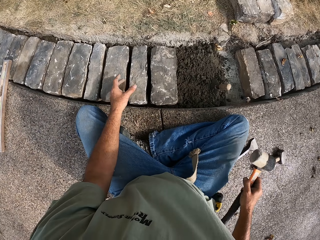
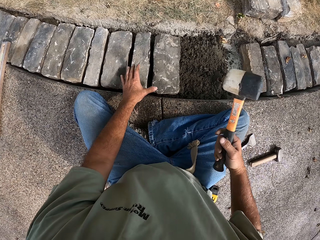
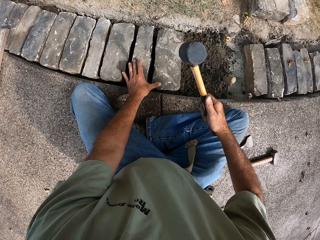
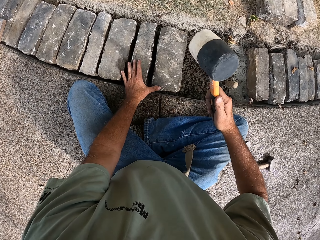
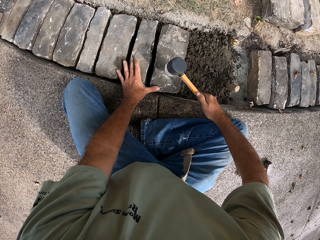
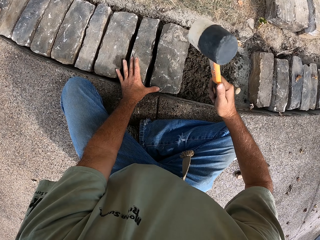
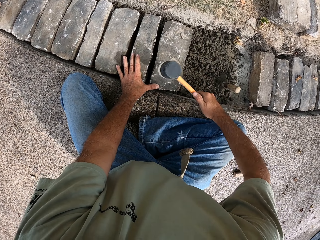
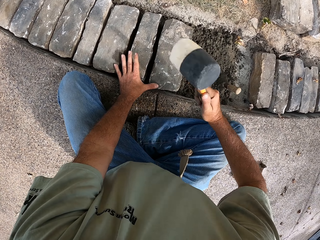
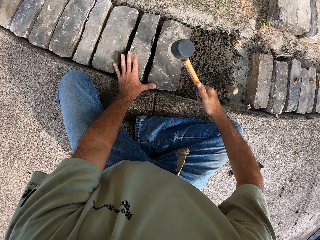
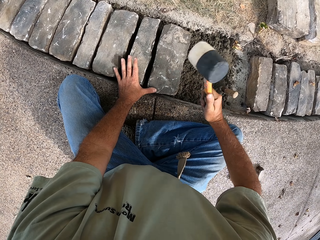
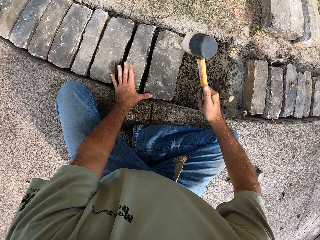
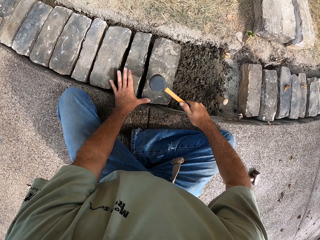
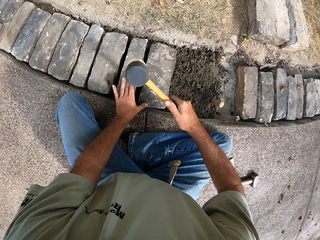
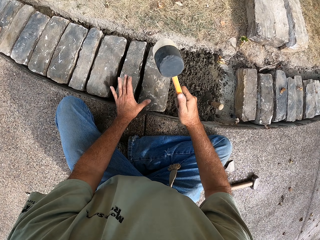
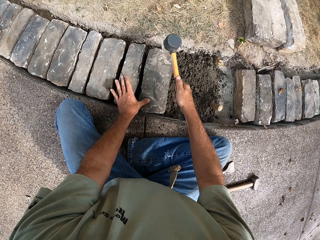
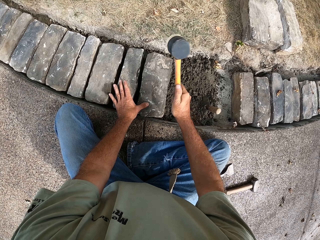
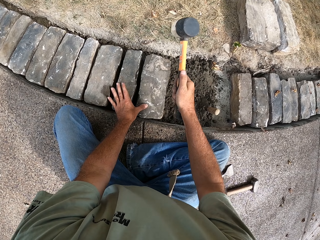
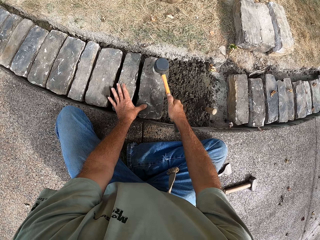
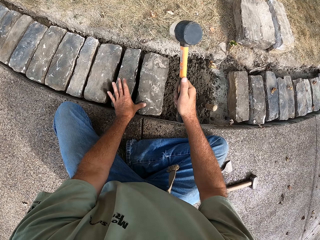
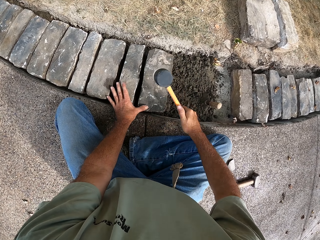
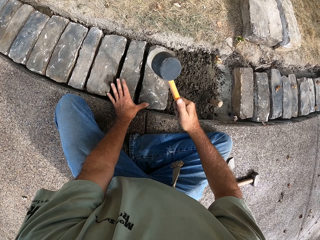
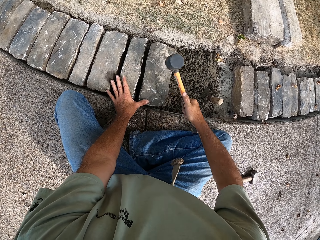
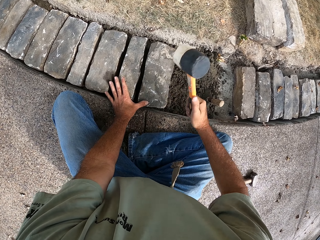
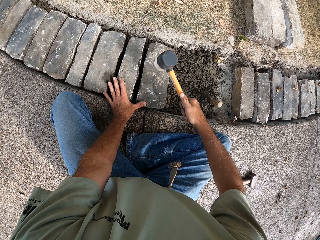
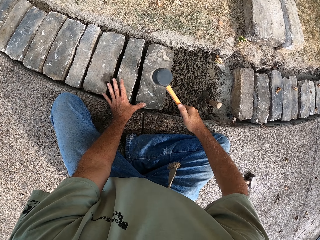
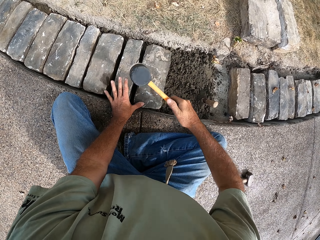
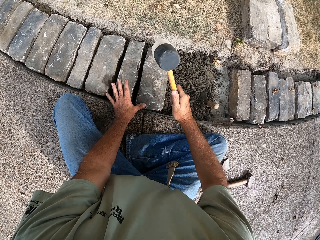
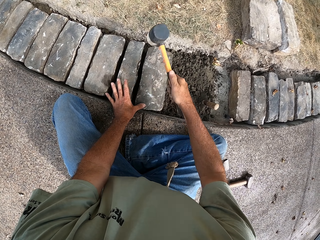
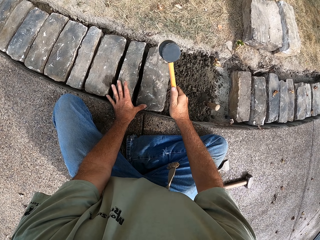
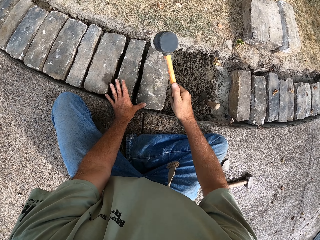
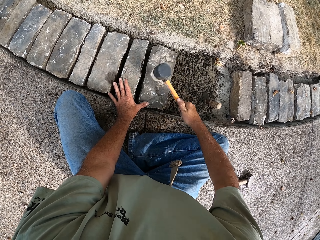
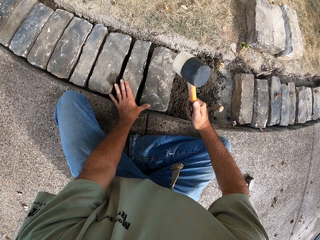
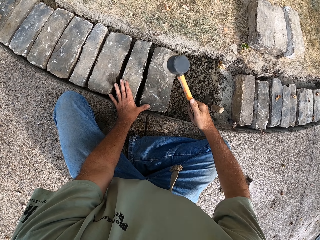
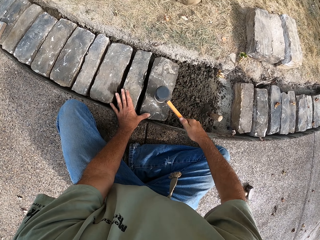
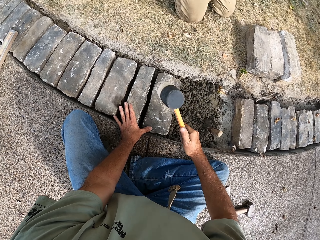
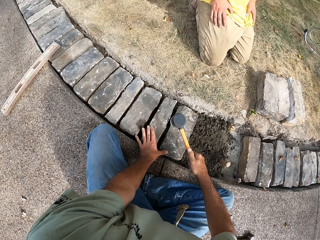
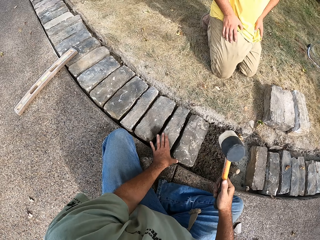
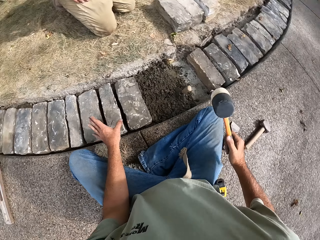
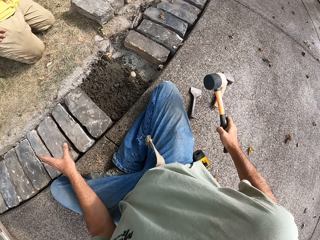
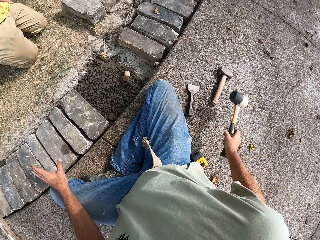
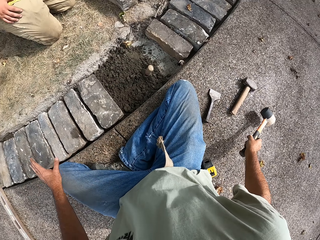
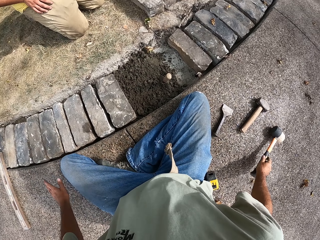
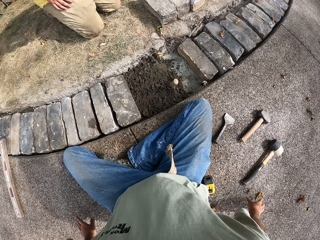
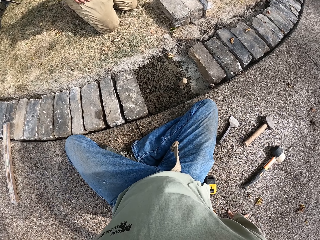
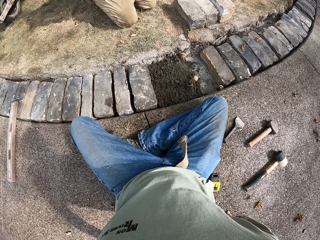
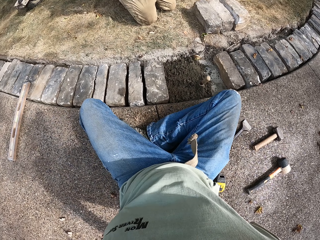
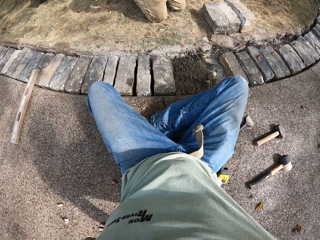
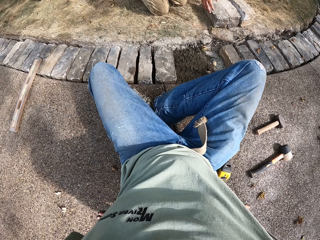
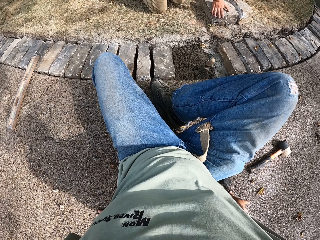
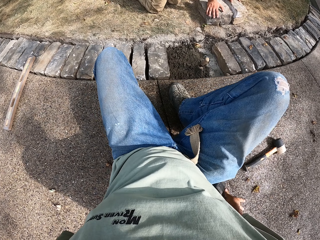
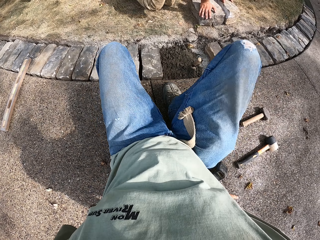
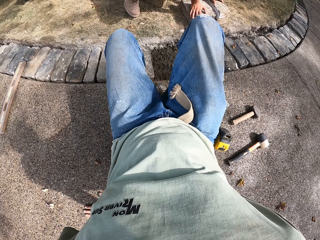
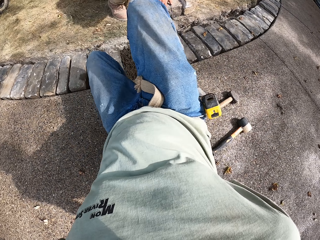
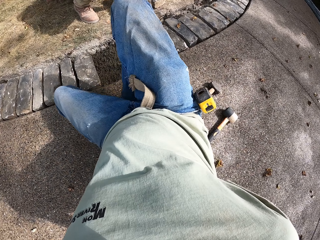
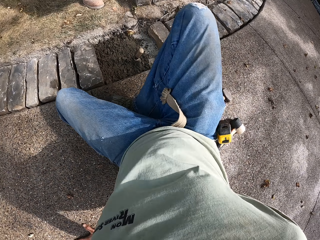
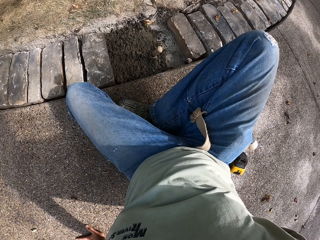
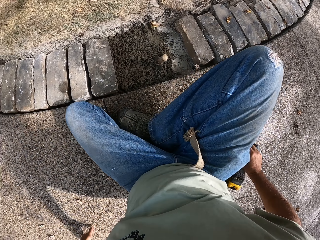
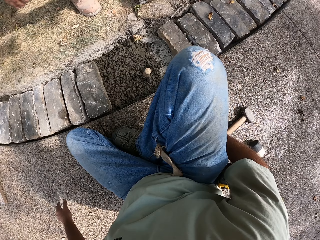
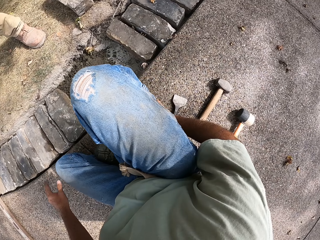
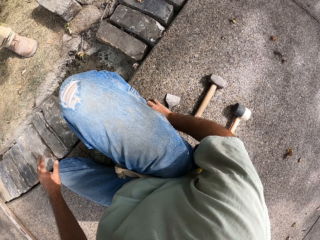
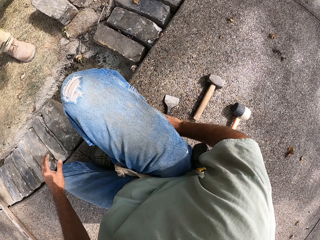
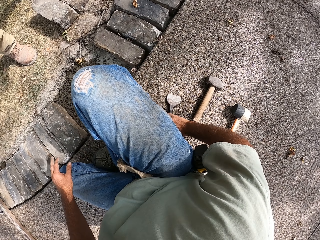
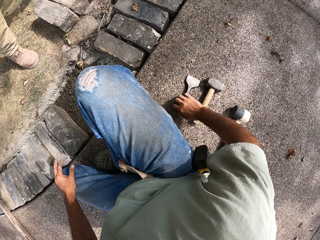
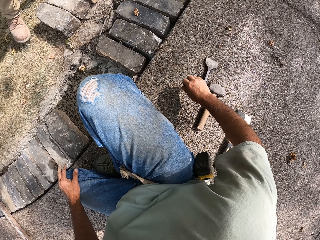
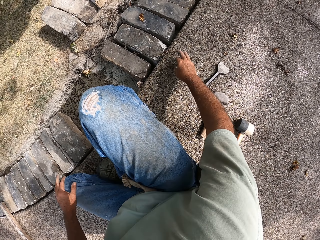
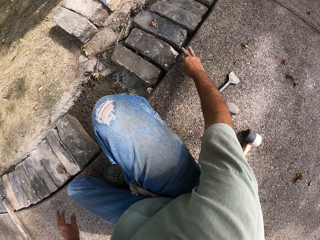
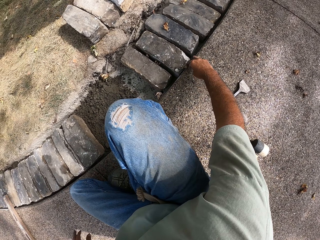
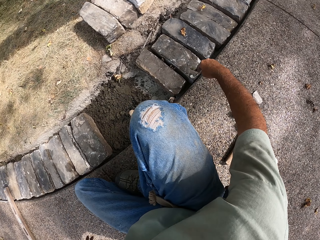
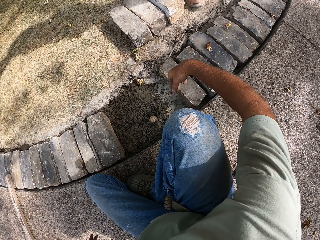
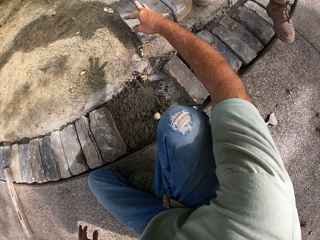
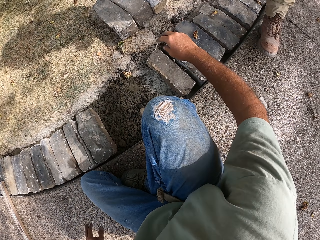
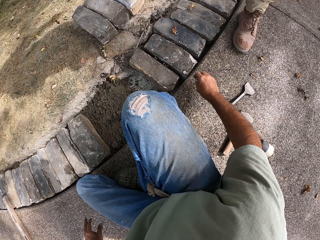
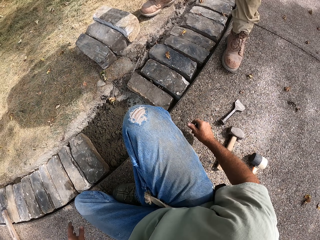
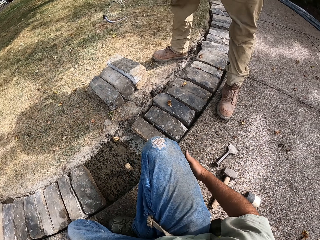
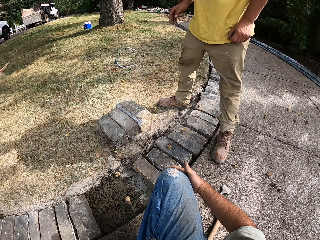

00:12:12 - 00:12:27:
The camera wearer beats the blocks with the hammer. He puts the hammer on the ground with his right hand. He moves. He moves the bolster chisel on the ground with his right hand.

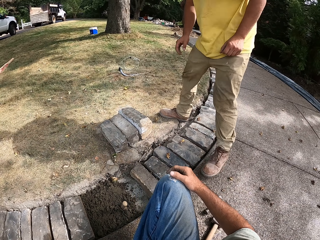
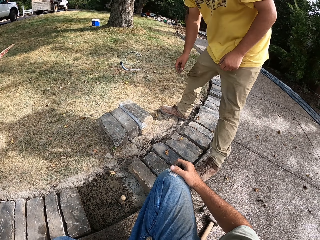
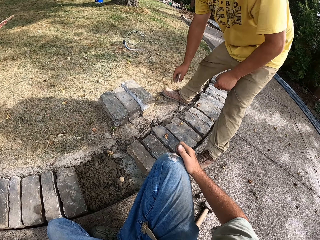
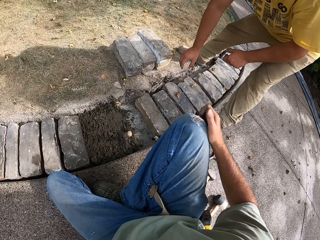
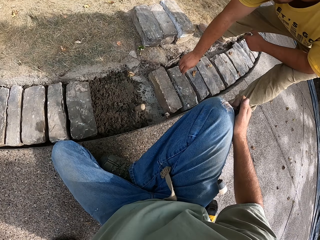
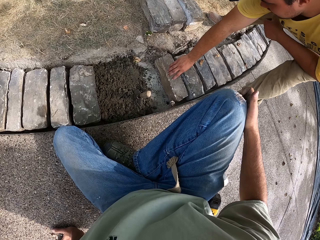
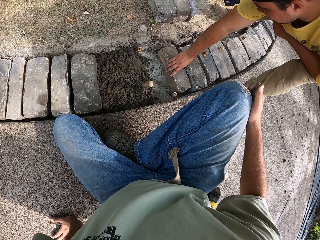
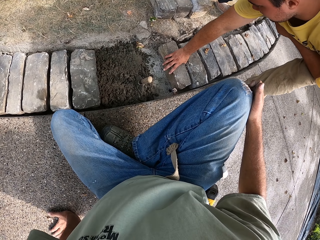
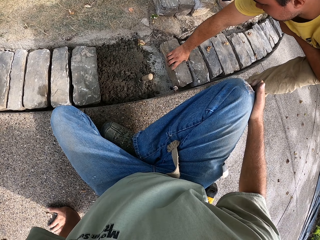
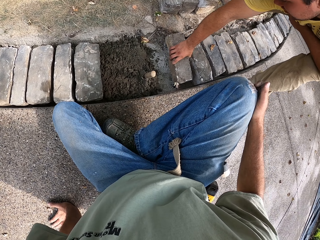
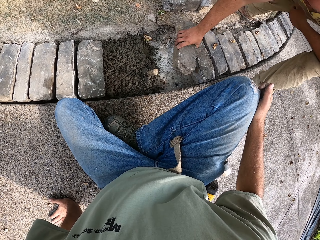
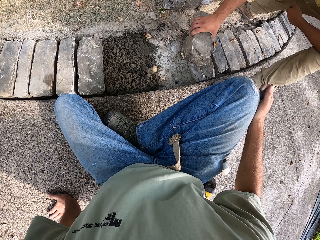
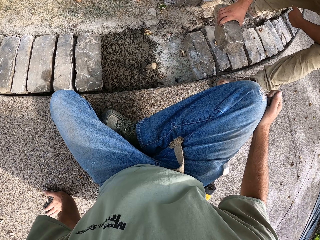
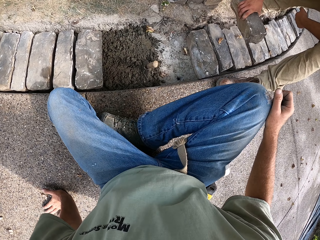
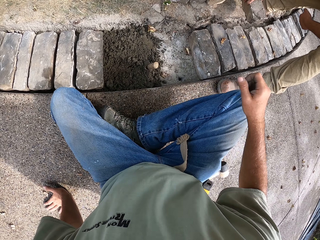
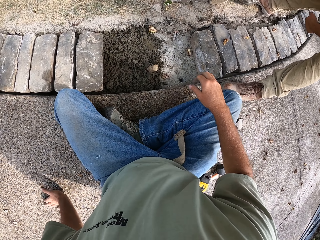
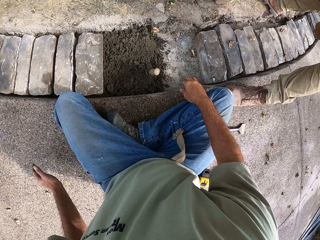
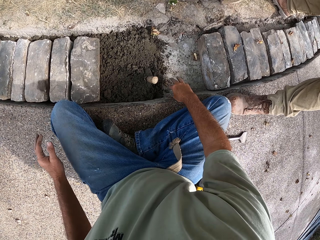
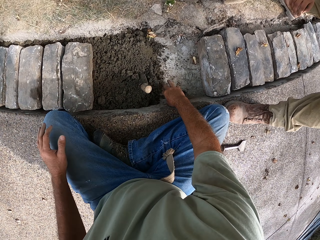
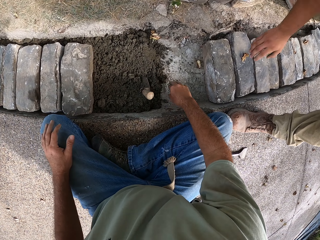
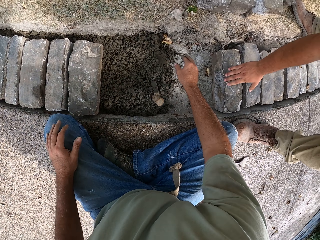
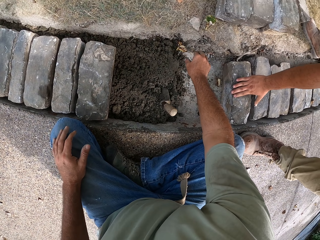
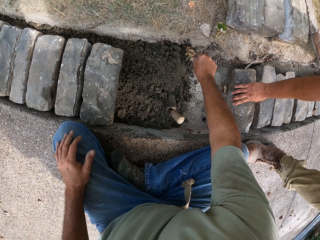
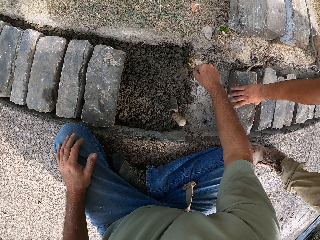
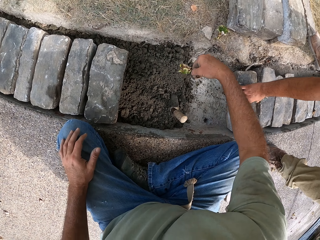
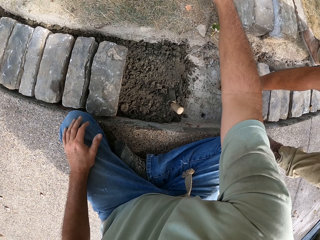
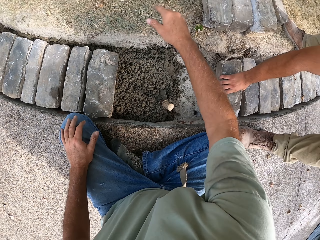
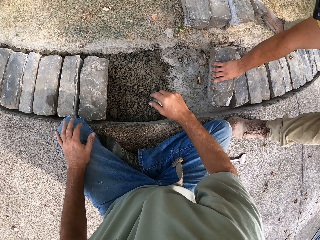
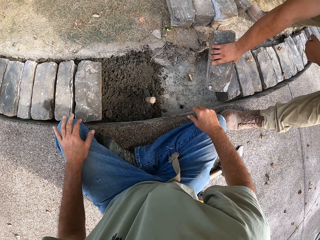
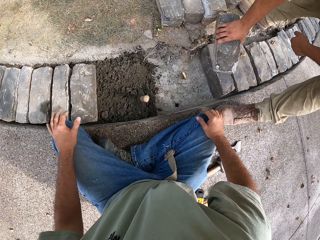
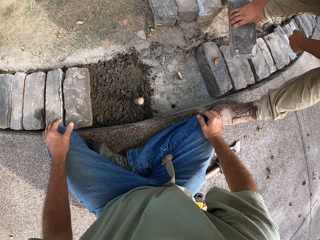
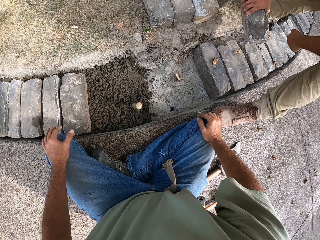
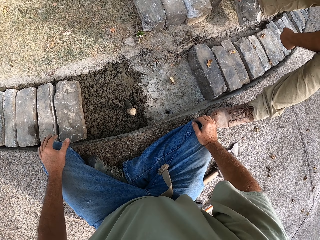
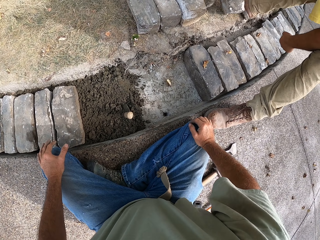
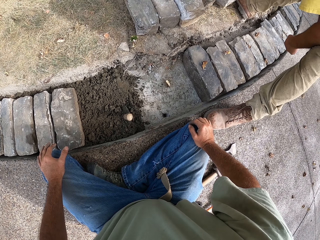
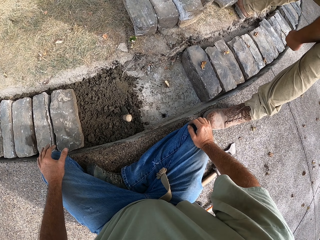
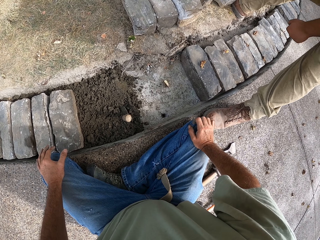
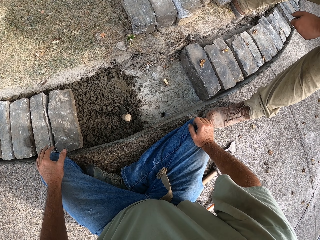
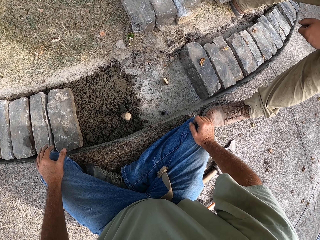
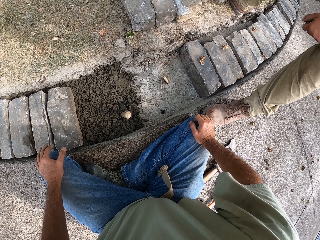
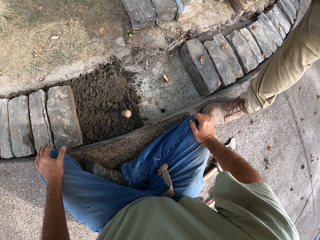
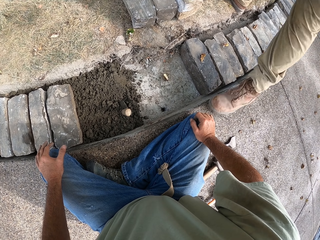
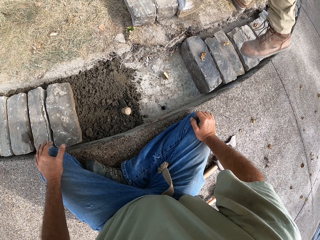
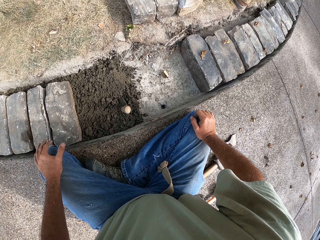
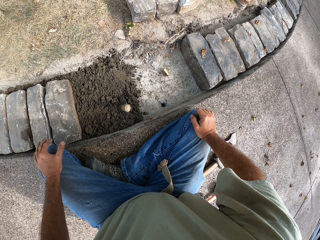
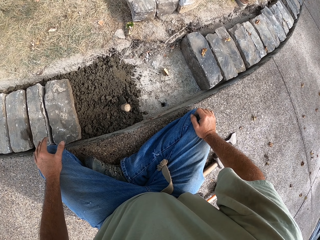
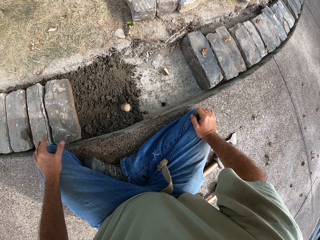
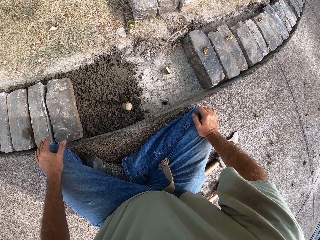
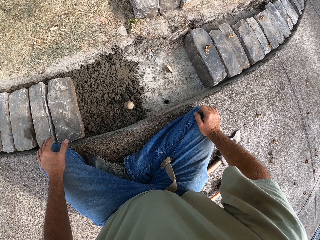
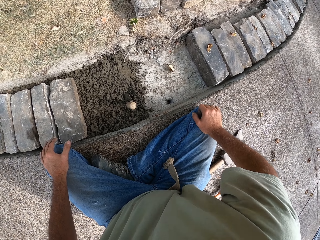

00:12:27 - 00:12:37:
A person removes the brick. The camera wearer scratches his knee with his right hand. He throws rubbish from the concrete with his right hand. He touches both of his knees with both his hands.
